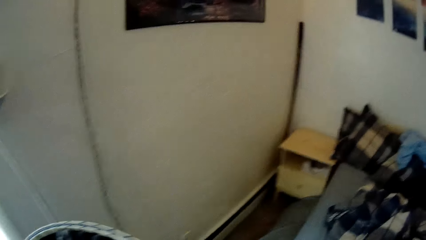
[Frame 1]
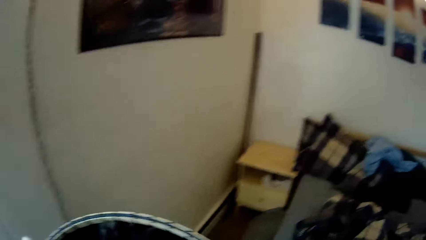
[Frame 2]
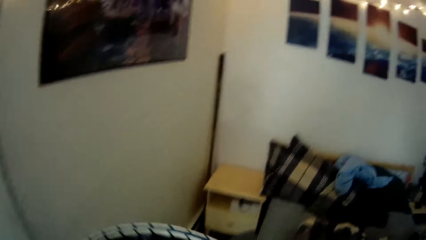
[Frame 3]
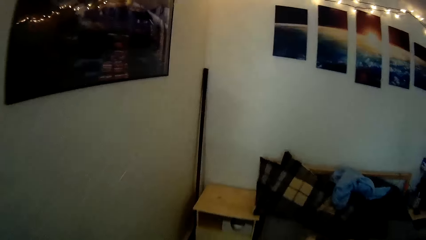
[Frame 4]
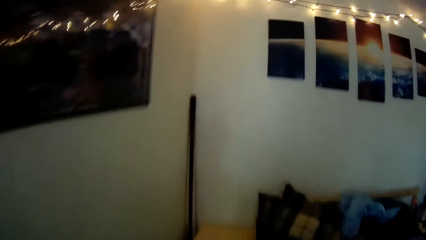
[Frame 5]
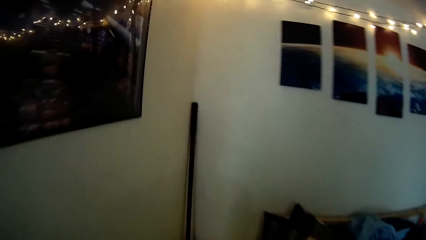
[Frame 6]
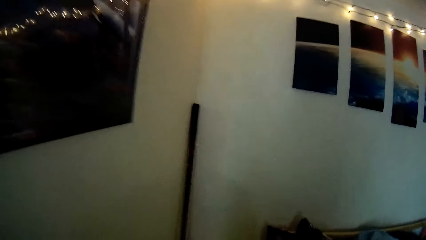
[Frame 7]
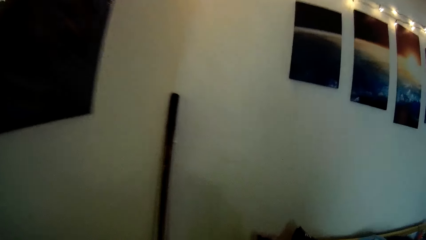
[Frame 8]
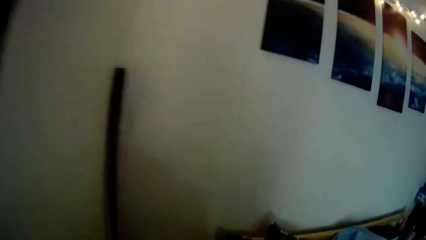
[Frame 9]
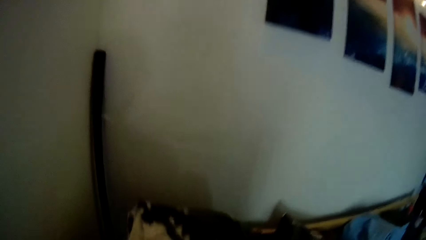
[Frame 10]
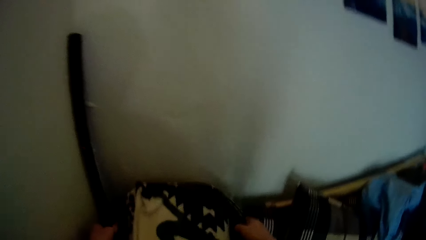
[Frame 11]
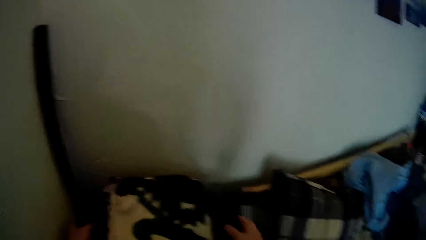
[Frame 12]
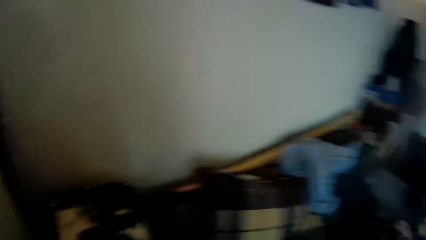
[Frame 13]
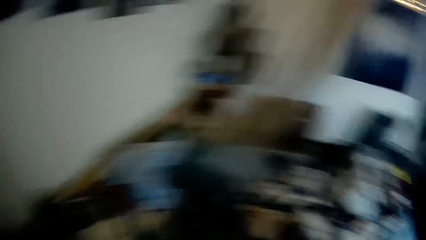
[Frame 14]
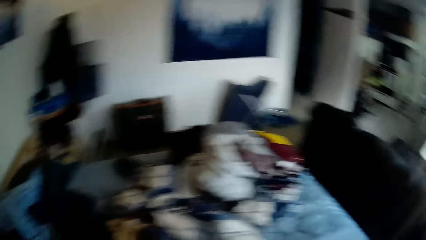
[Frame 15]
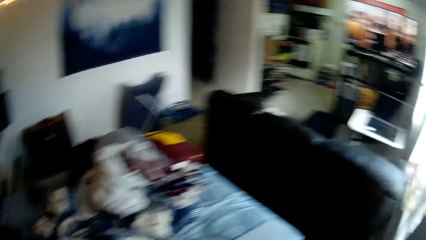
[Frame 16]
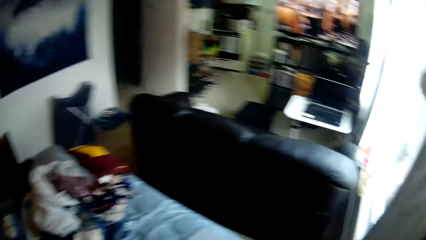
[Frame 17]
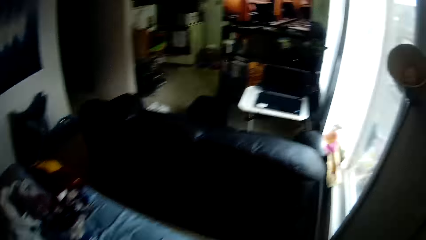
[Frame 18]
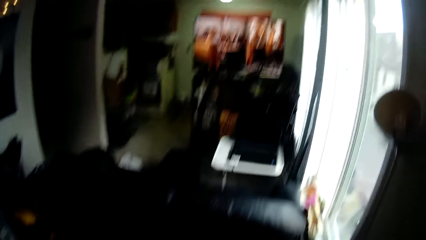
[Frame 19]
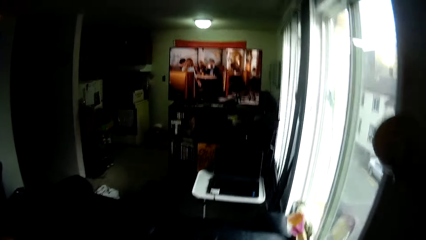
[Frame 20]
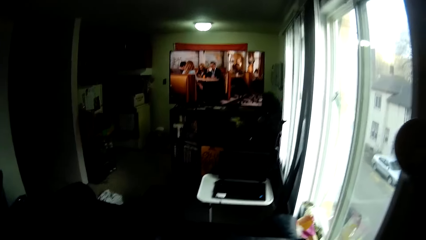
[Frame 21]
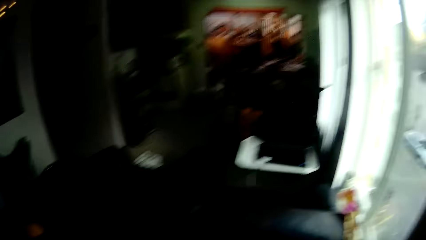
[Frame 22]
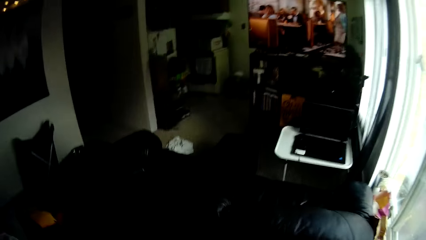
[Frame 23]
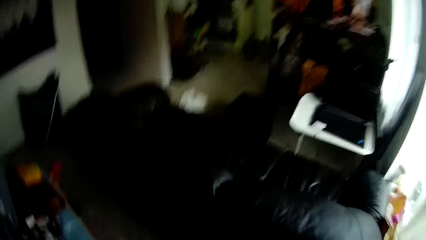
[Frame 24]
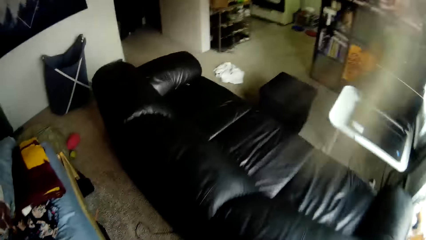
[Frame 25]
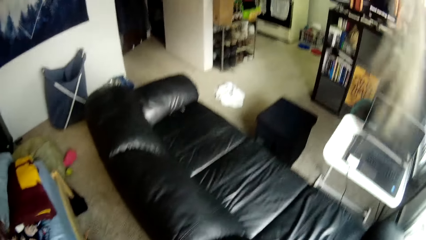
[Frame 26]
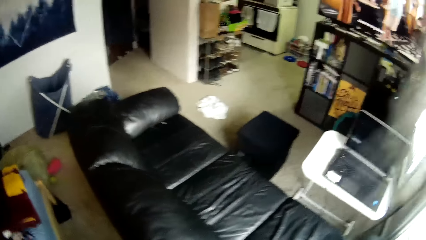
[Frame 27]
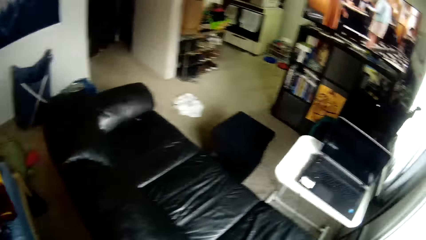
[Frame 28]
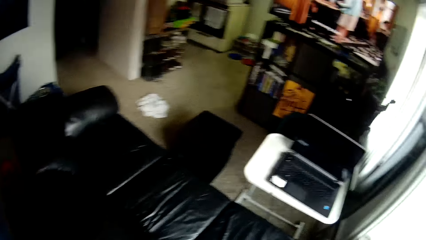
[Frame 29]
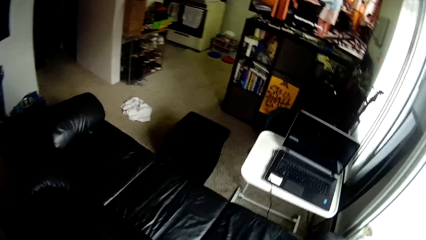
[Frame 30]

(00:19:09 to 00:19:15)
The camera wearer holds the basket. They place the laundry basket on a stool or night stand with both hands. They walk away from the night stand and stare at her couch.
